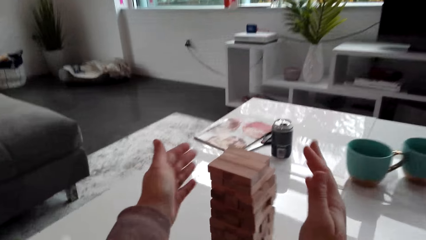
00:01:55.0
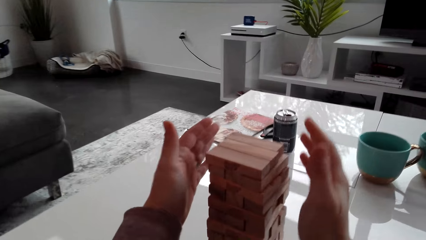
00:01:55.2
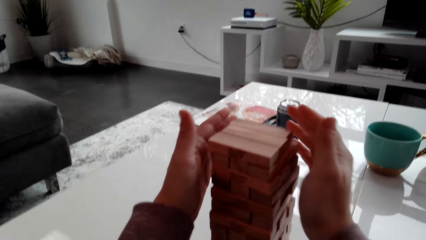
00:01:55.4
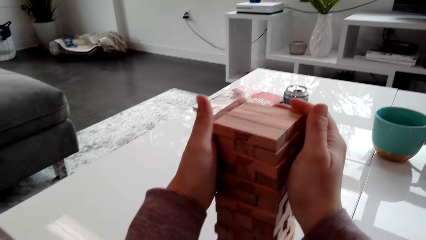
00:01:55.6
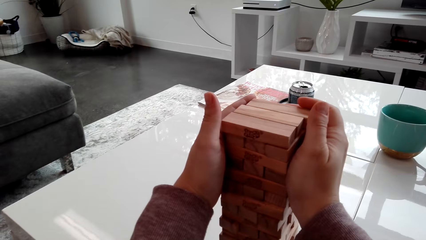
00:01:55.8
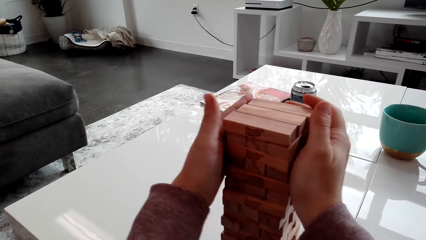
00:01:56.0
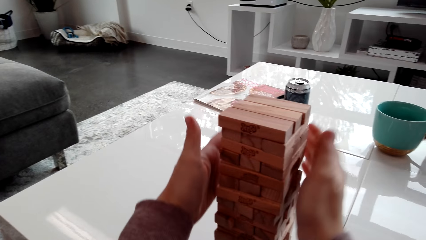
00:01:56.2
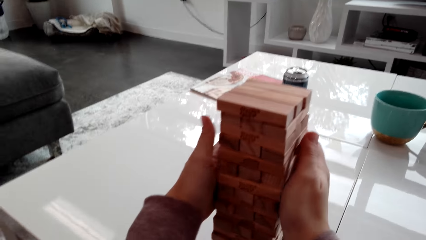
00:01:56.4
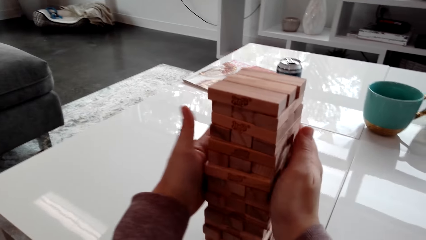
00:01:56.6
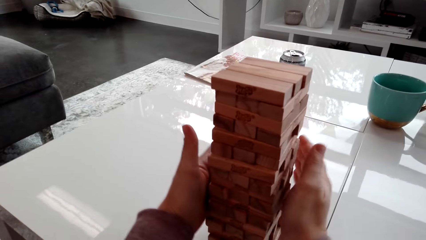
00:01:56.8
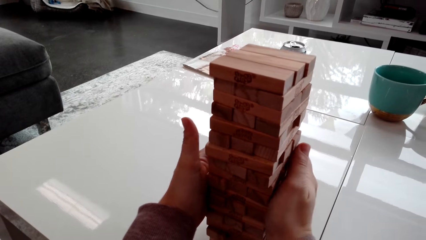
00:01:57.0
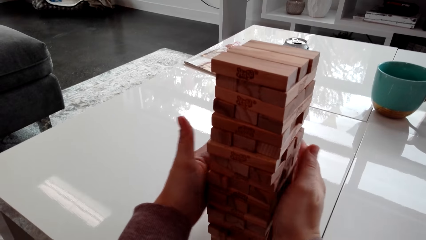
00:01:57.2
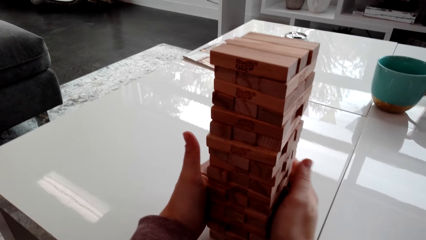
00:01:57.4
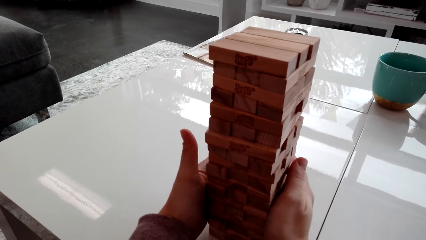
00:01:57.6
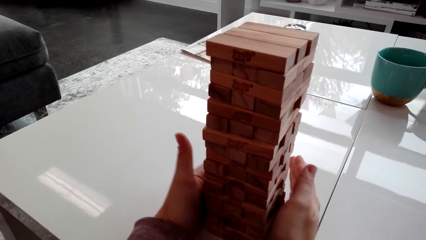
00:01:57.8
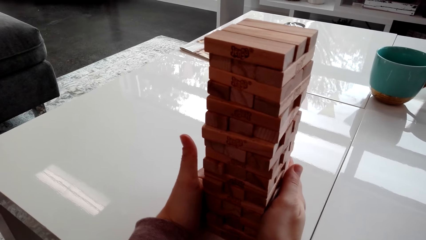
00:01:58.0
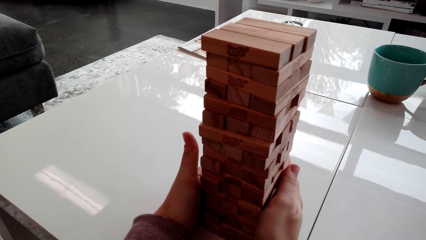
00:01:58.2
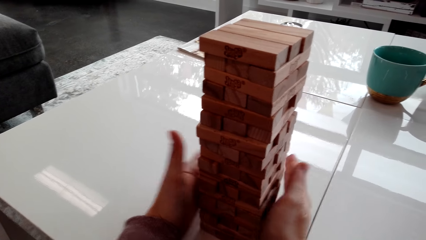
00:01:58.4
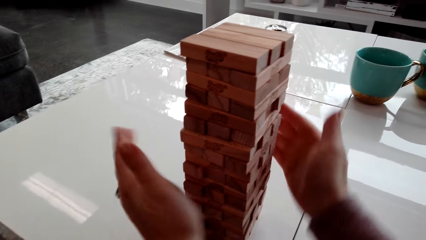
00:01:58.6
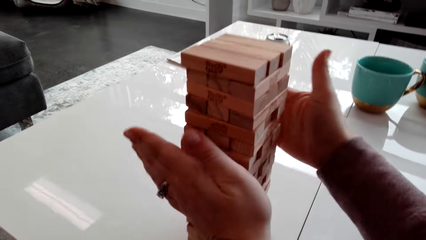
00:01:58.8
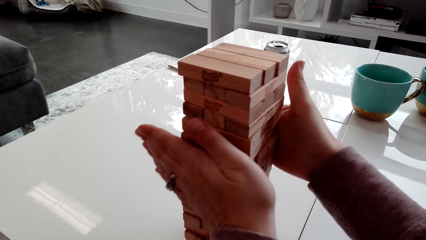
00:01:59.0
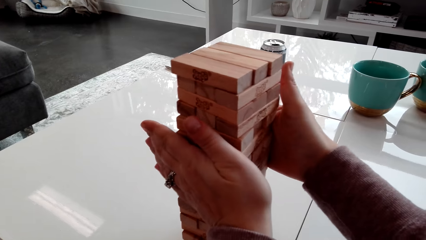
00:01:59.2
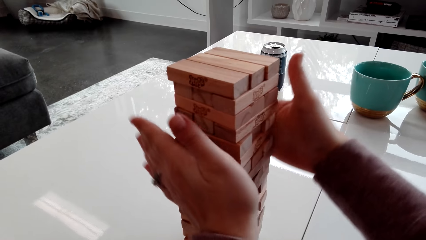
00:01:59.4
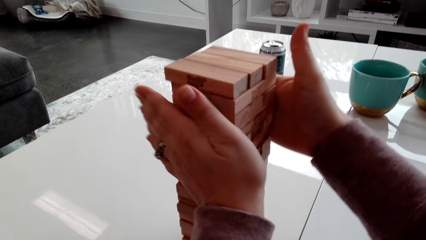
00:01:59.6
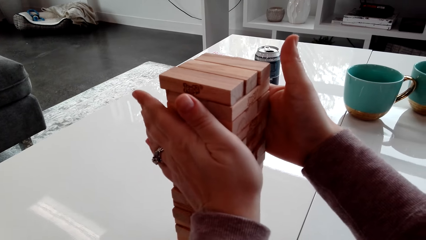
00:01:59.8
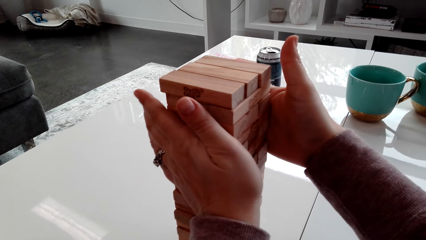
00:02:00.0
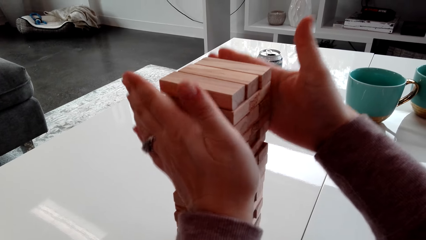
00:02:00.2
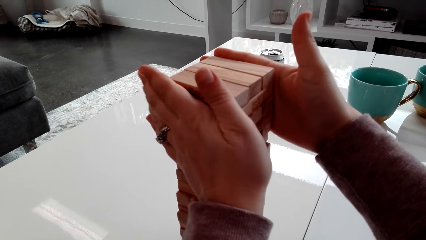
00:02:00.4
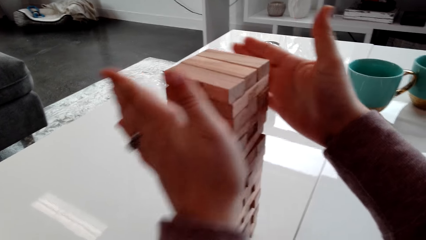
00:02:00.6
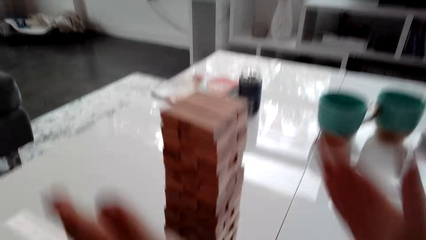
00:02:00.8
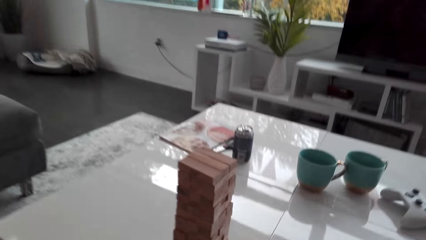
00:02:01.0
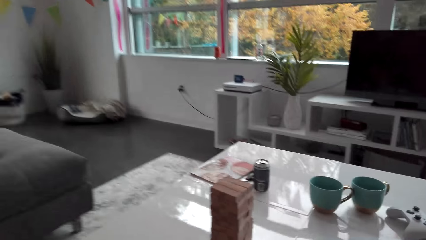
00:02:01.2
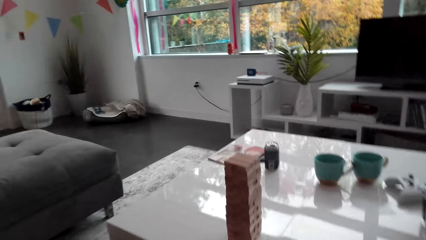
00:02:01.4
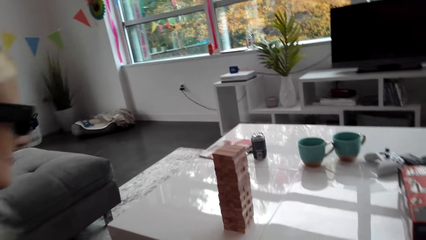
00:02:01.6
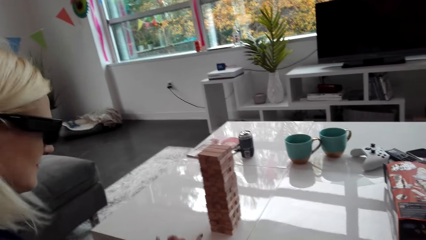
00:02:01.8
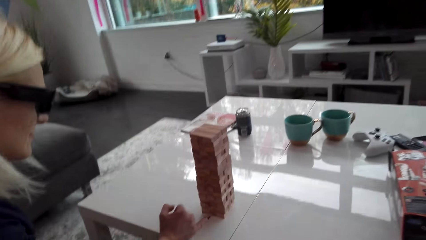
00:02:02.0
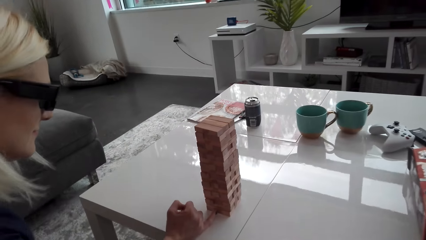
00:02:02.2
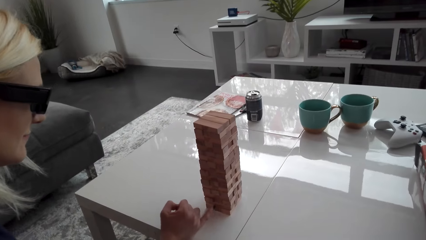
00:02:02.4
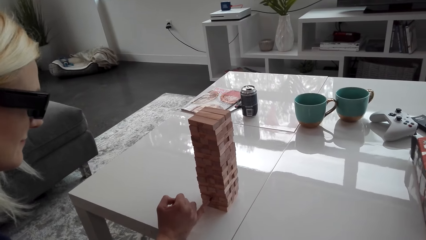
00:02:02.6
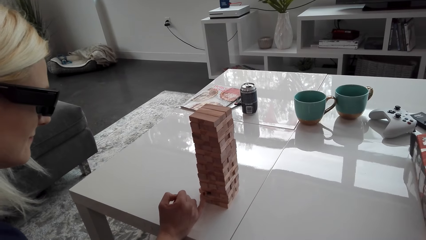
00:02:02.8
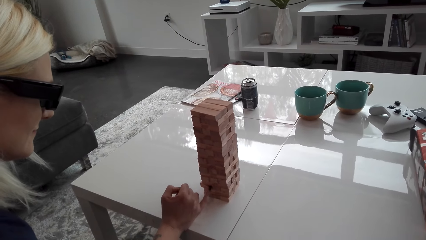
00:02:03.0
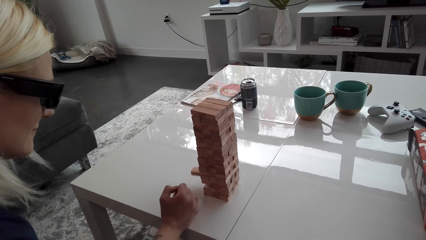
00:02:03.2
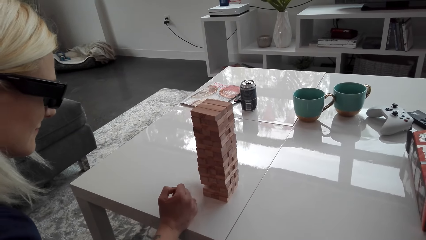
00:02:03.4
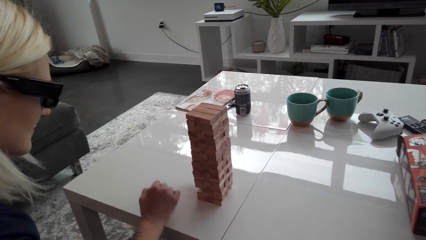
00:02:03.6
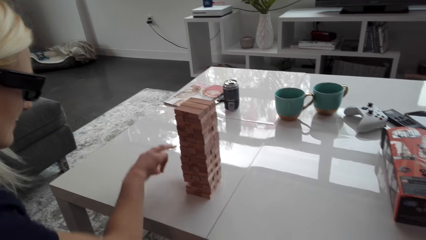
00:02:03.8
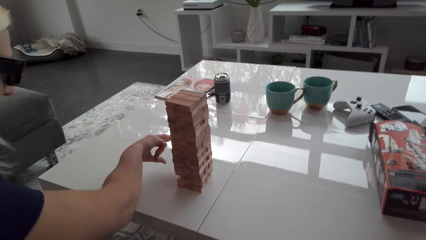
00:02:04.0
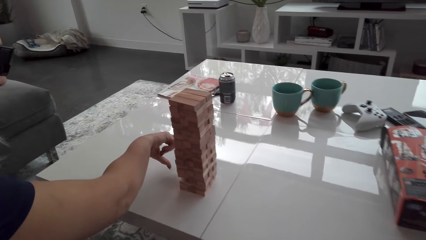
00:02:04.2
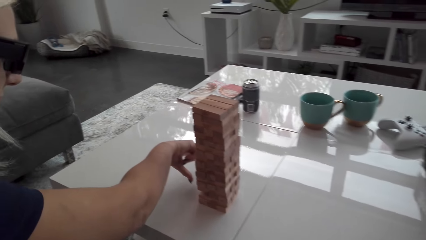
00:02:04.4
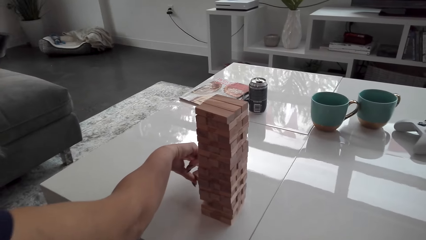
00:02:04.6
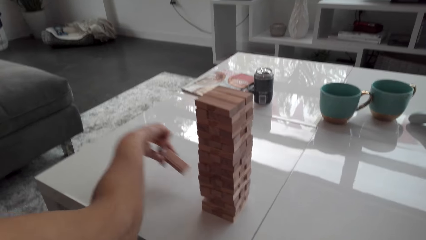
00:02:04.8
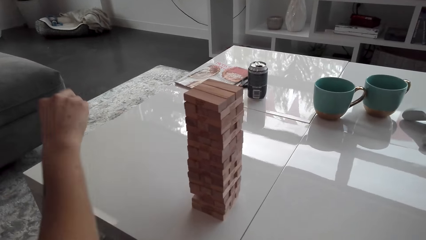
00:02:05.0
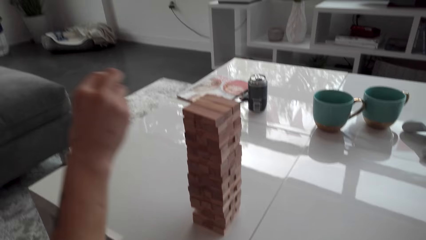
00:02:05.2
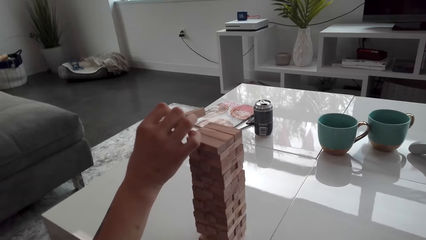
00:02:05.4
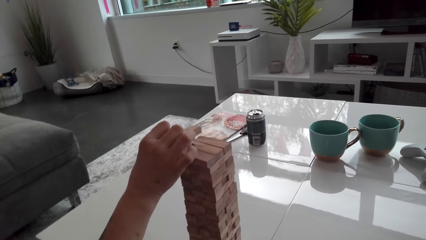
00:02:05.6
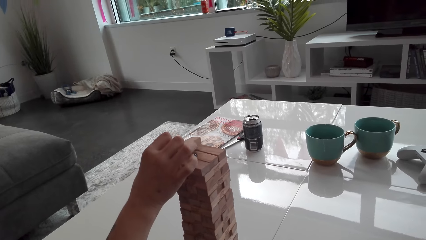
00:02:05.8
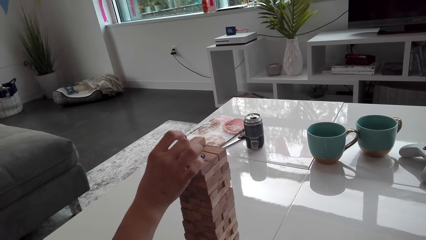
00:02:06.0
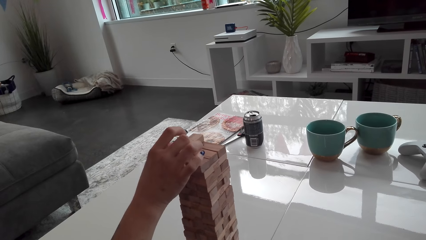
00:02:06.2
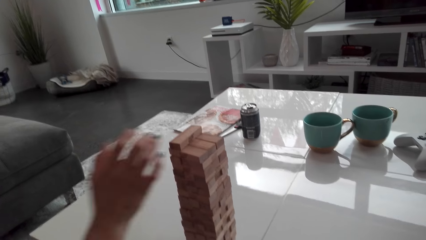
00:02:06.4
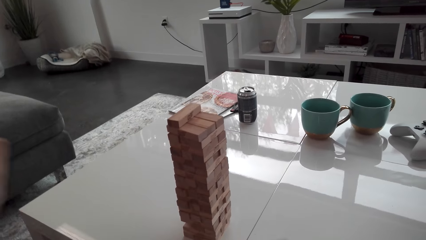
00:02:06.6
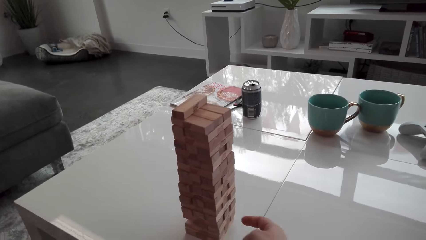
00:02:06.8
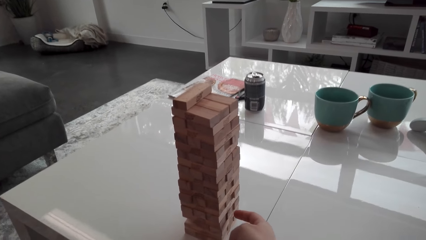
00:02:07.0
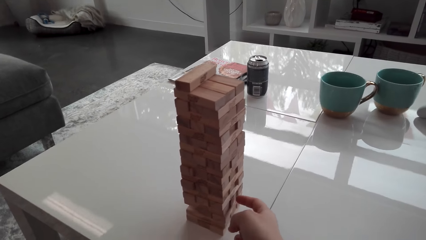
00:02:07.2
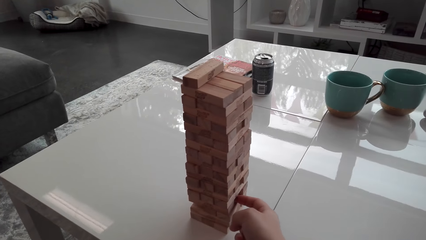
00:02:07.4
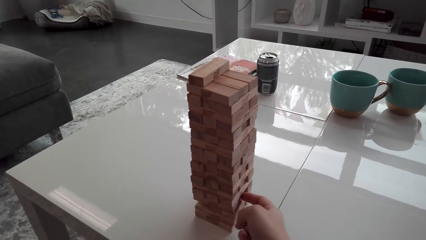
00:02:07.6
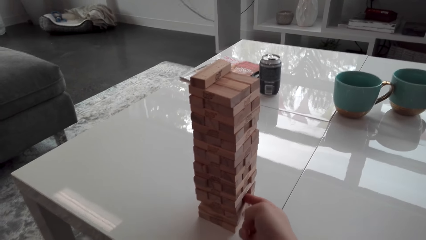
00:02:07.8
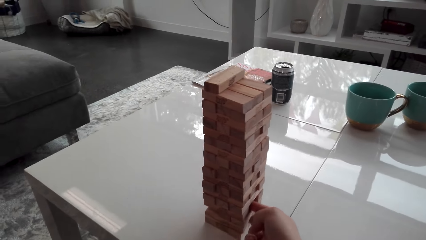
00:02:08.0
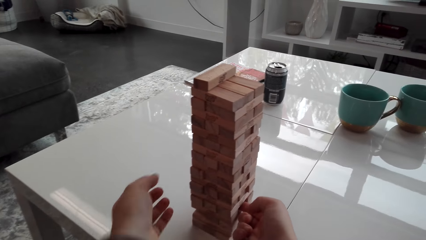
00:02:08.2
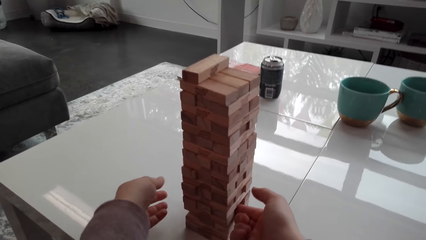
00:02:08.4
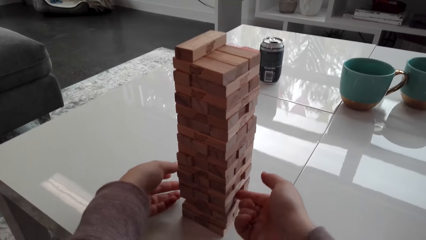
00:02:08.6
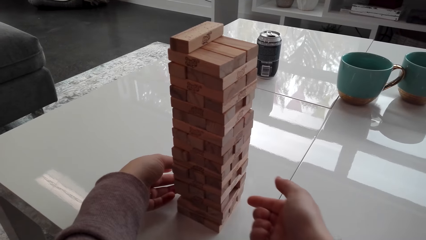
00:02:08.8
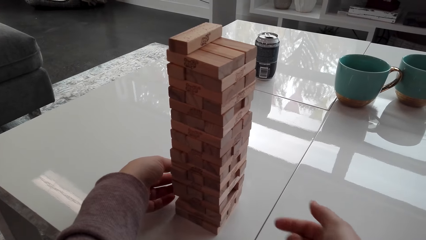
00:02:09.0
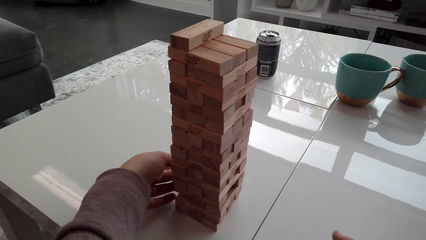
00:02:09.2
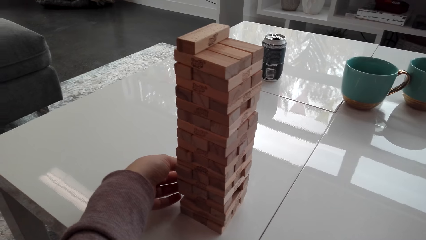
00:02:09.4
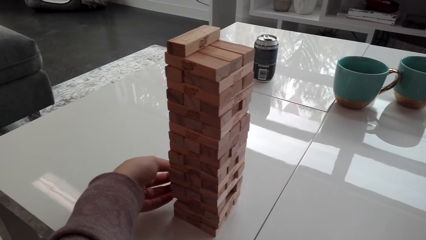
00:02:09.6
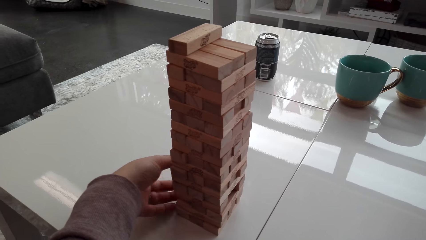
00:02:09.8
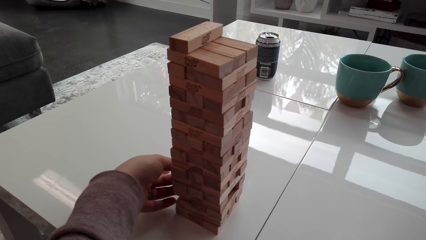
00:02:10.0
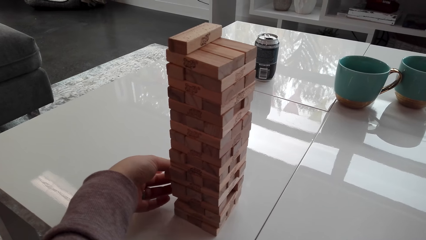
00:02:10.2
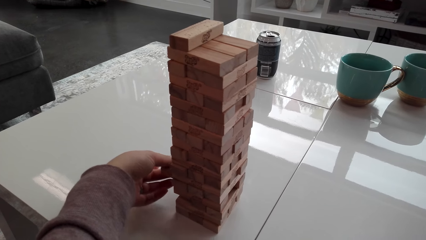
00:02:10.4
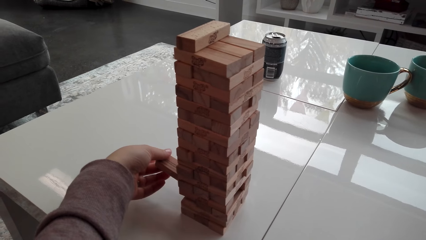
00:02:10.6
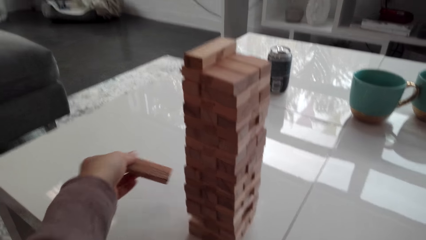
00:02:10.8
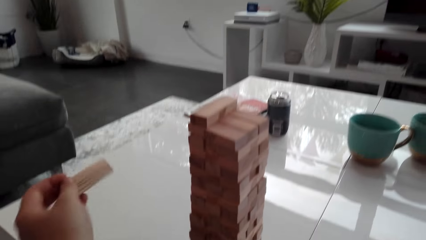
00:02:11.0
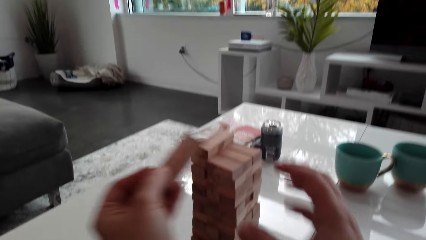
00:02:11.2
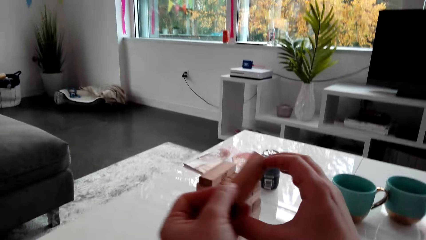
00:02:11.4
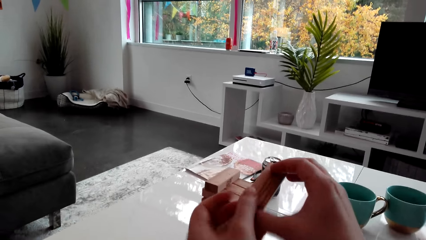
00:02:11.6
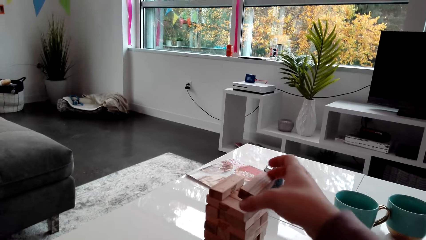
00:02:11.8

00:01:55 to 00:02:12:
The camera wearer presses the tower. They arrange the blocks. A lady picks a block from the tower. The lady stacks the block on the tower. The camera wearer picks a block from the tower.
